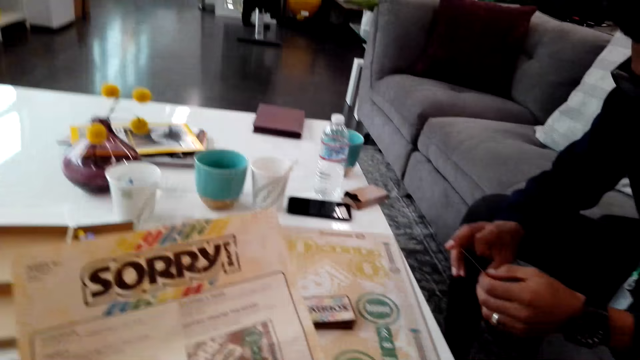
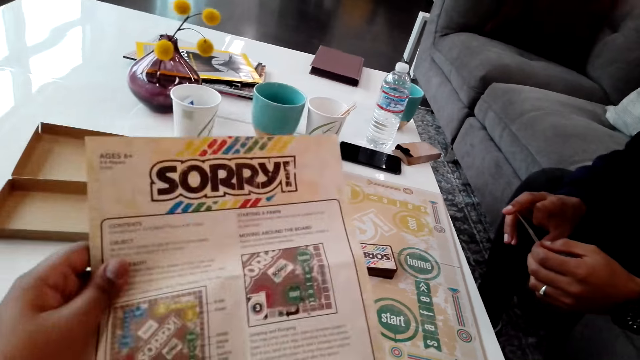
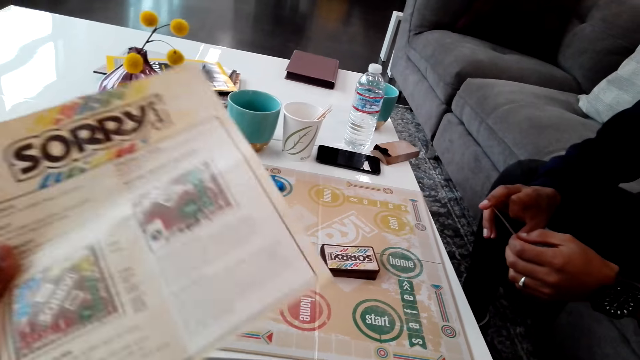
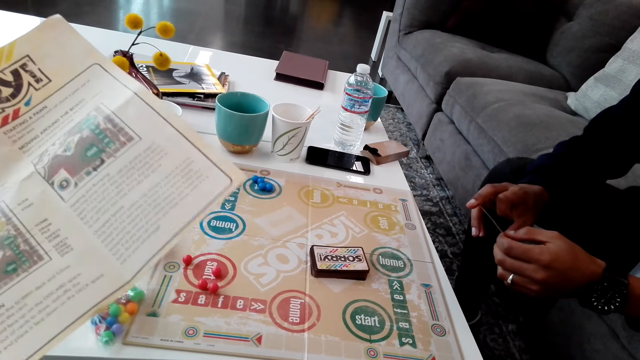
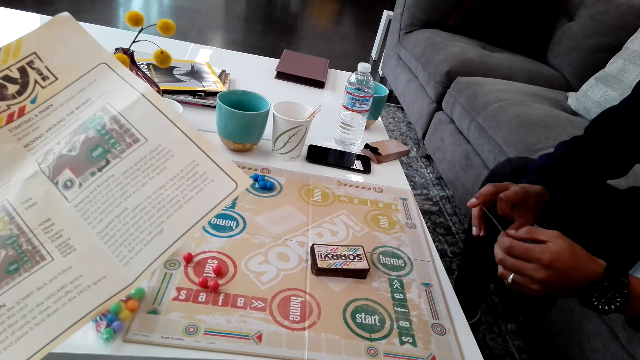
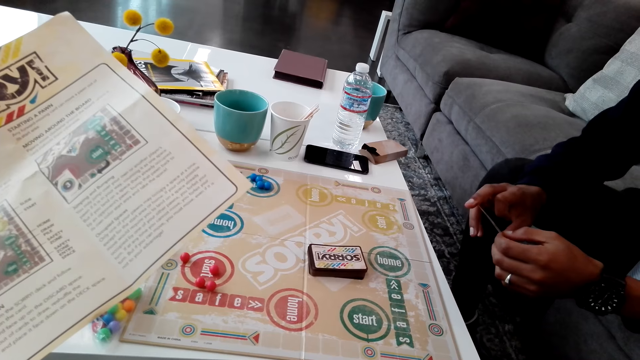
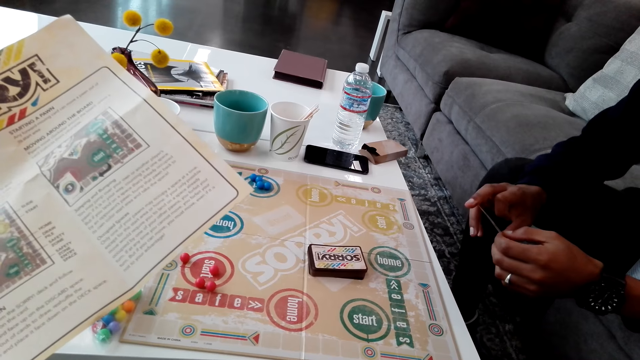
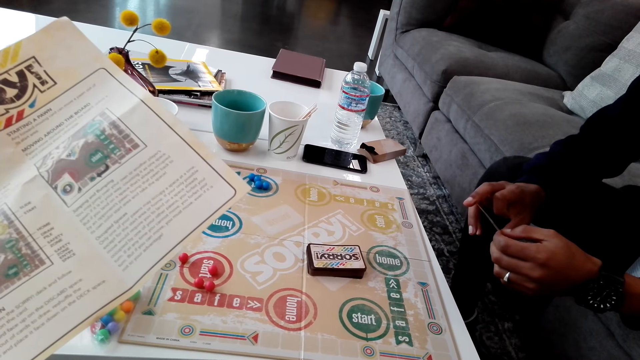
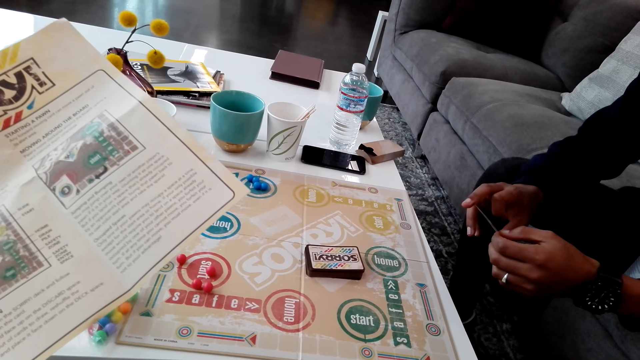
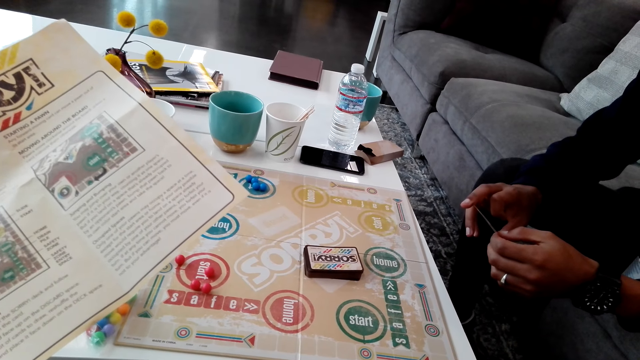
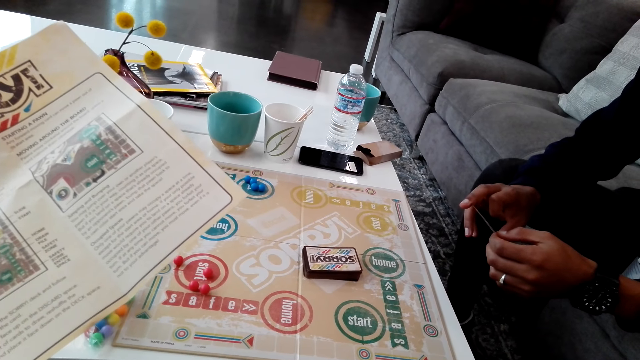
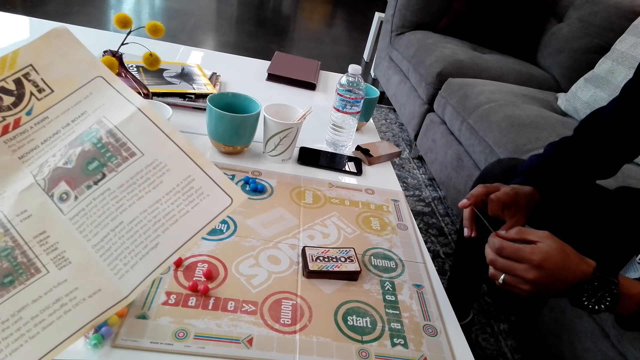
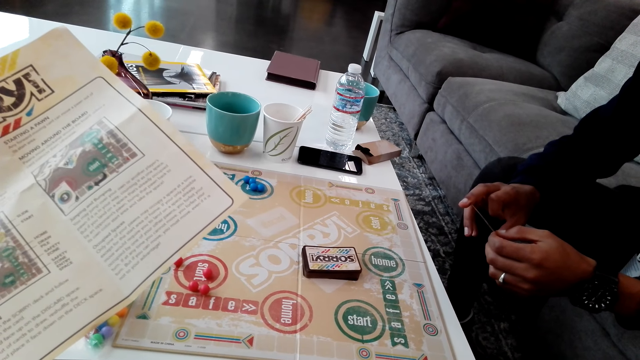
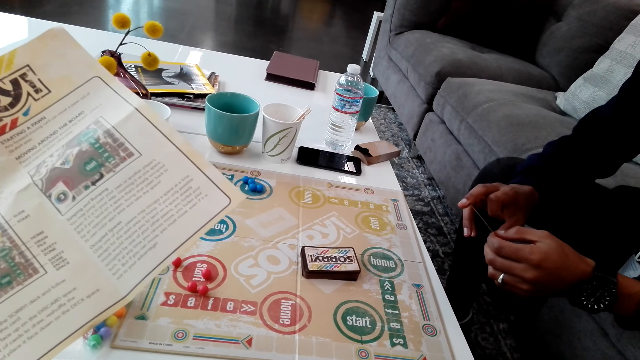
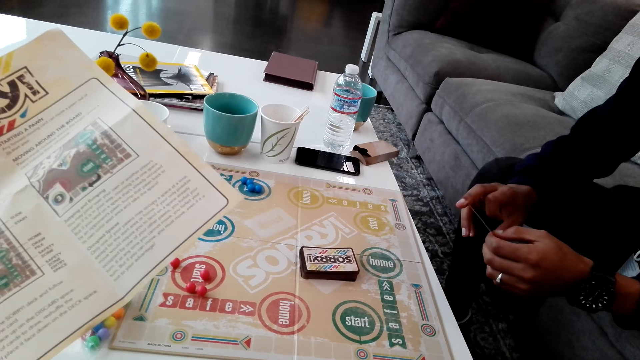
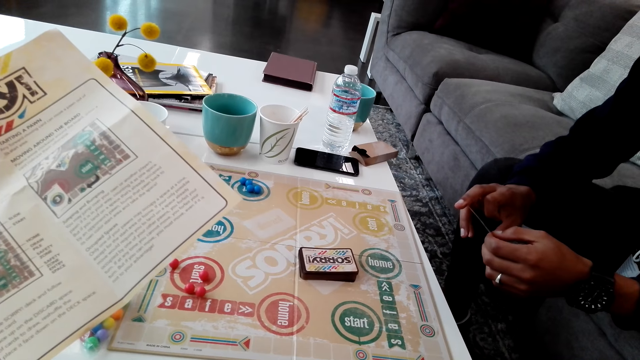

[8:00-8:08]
A man holds a card.

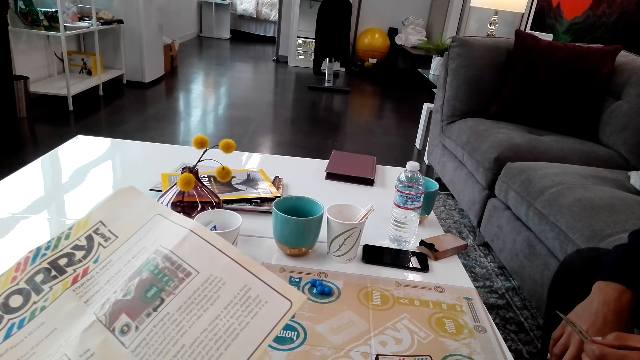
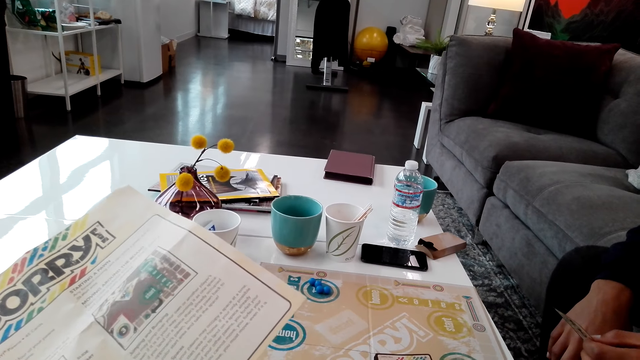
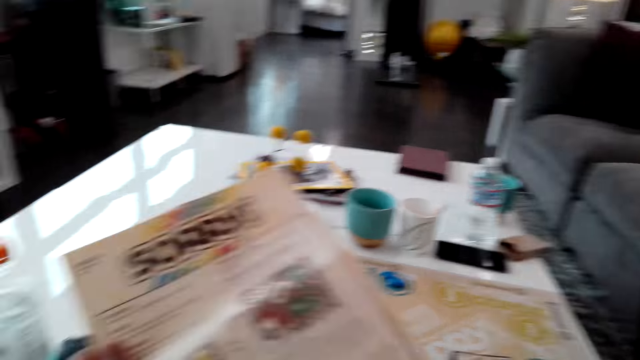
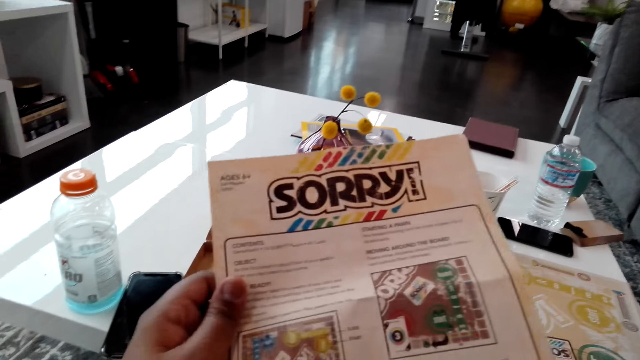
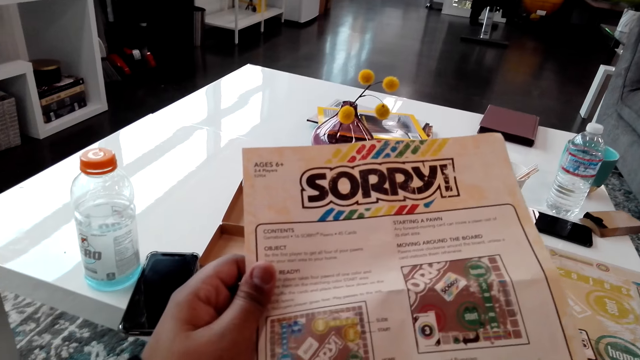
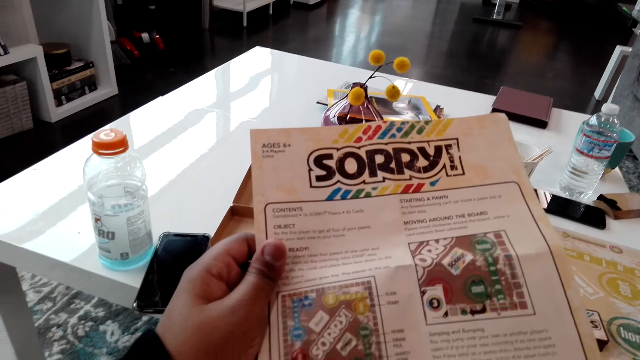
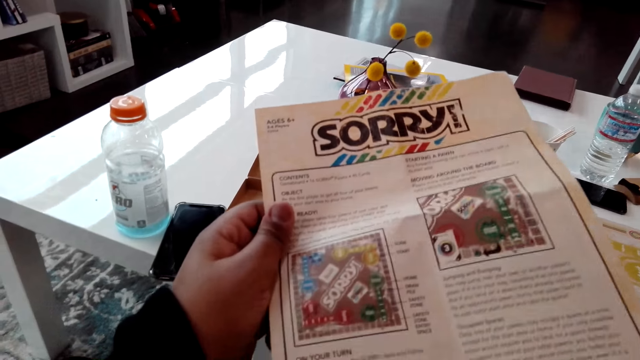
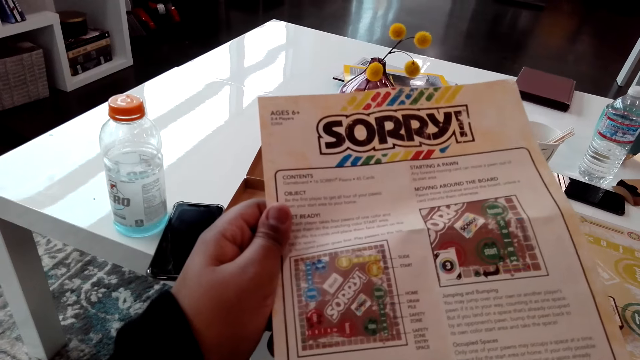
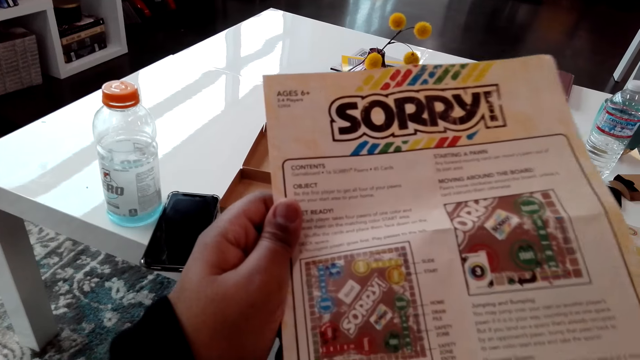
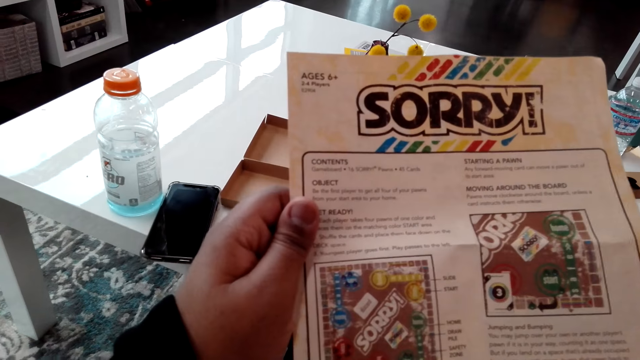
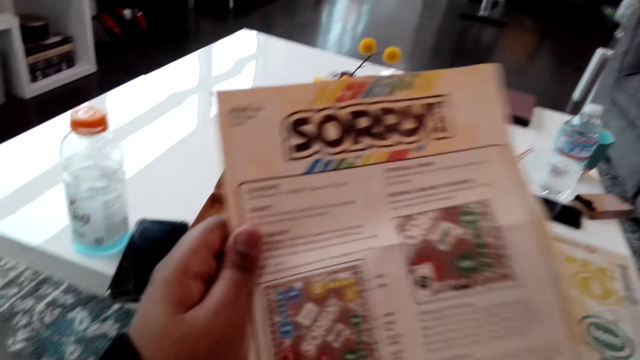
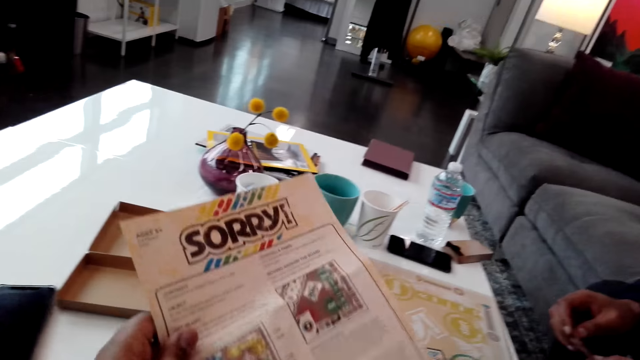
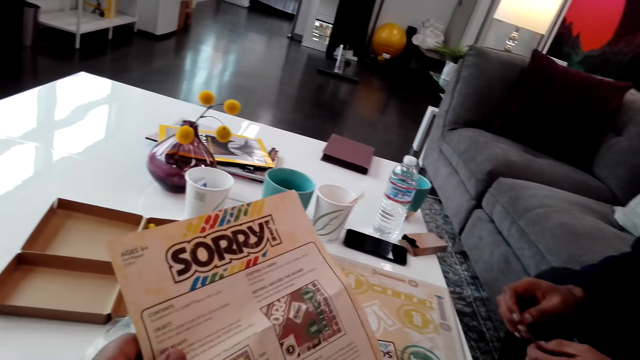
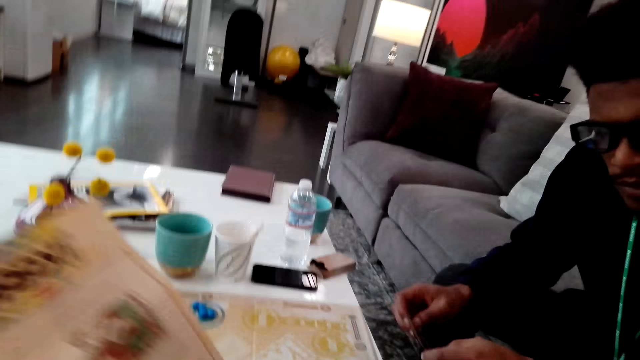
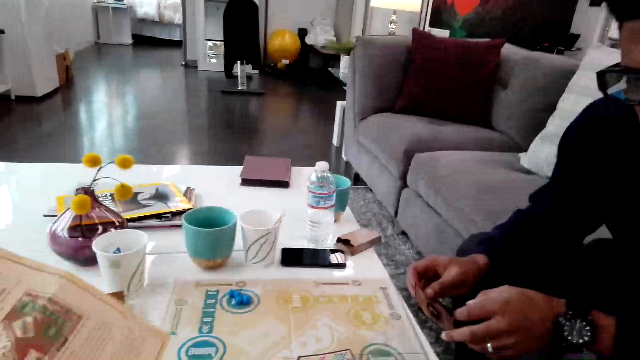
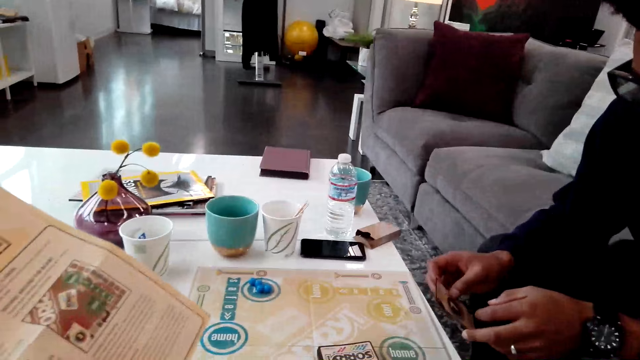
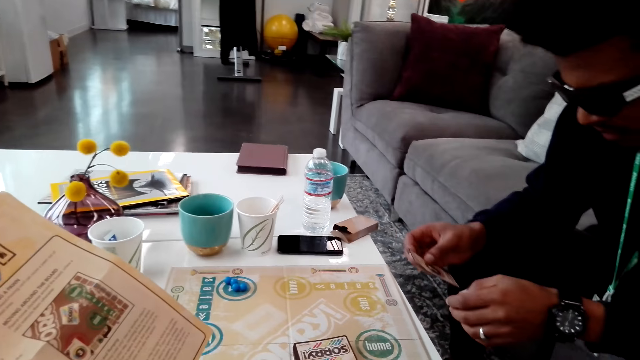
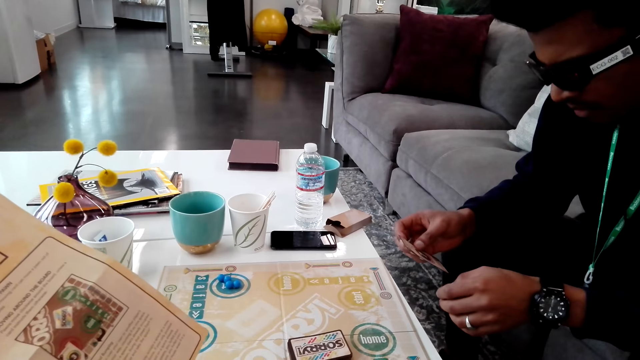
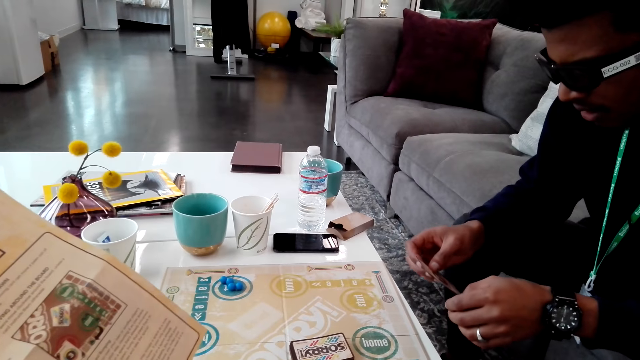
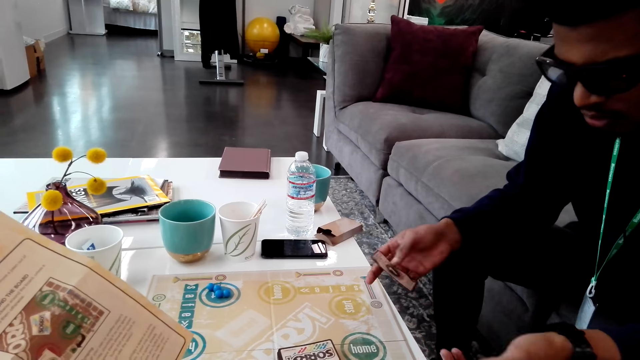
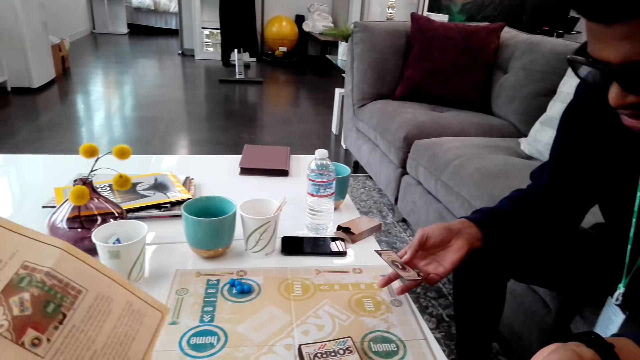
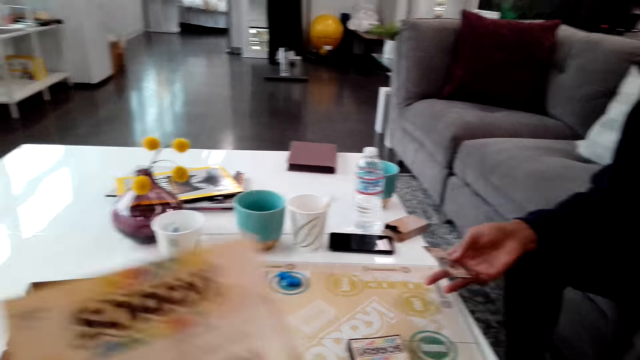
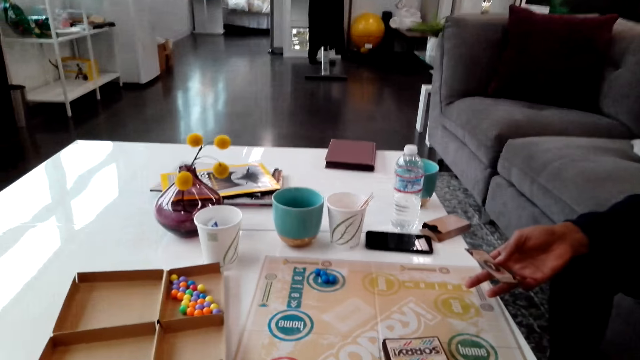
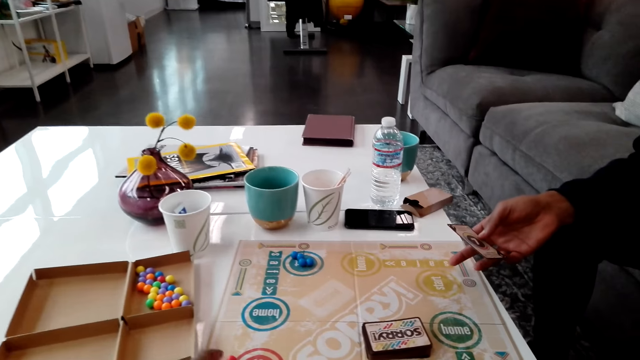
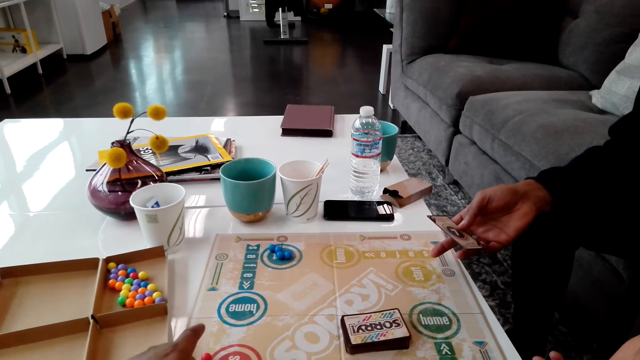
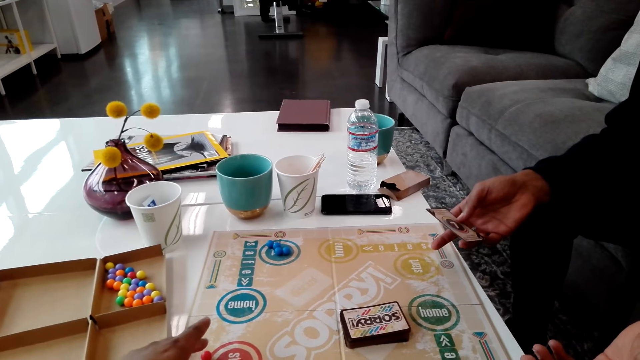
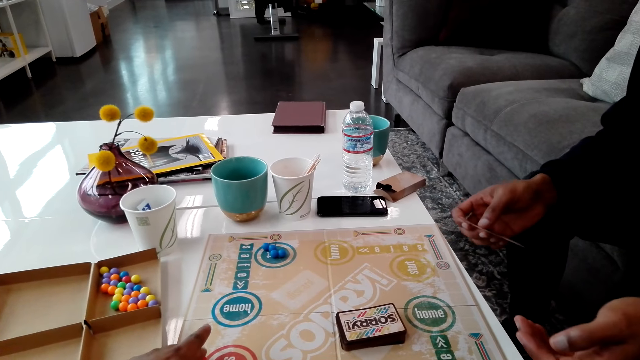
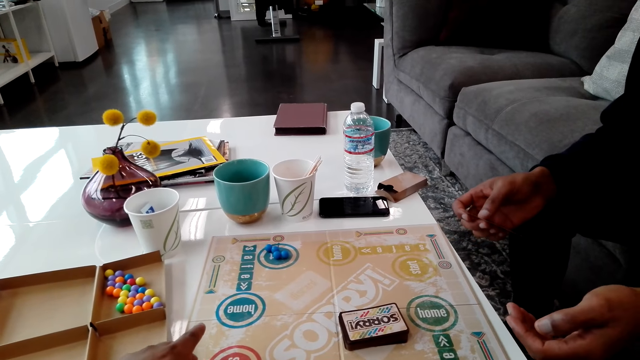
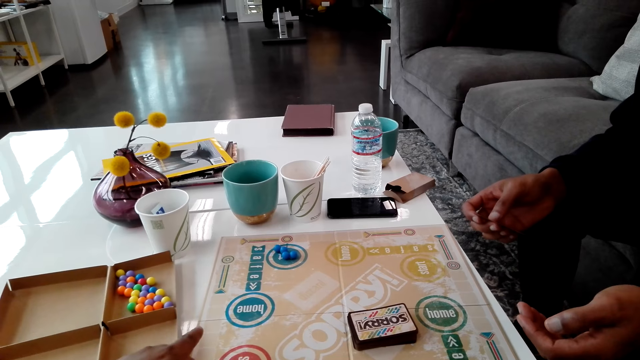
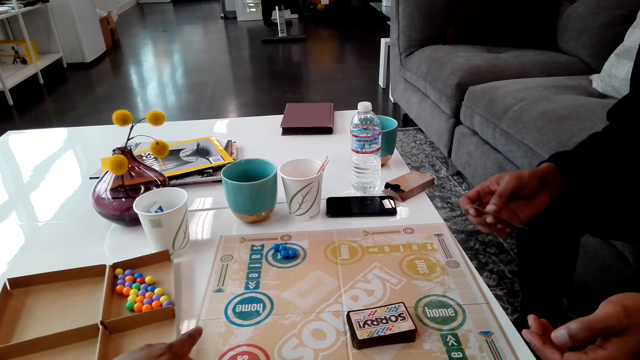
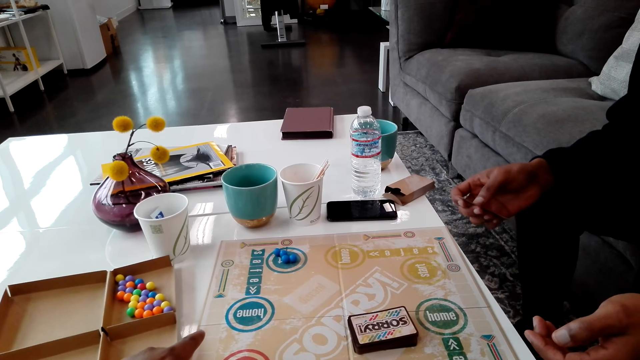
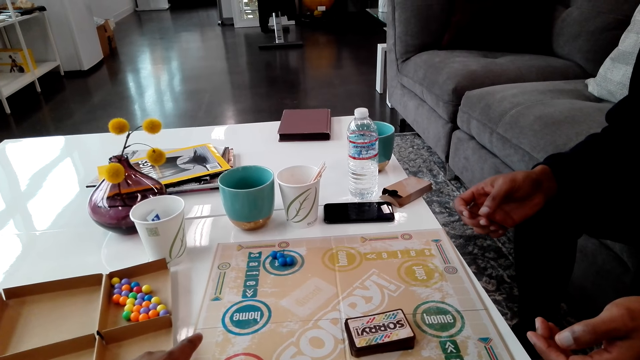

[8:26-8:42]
The camera wearer looks at paper. A man moves a hand. The man stares at the card. The camera wearer looks at the board. They point at the board.
